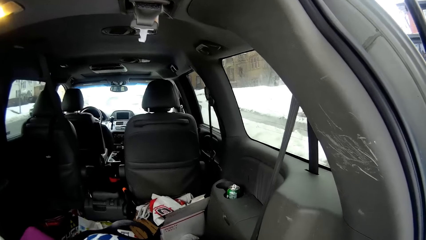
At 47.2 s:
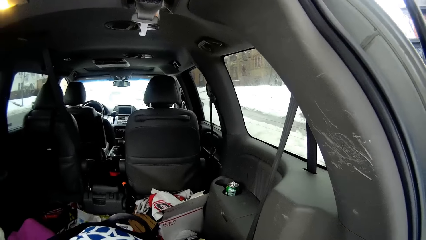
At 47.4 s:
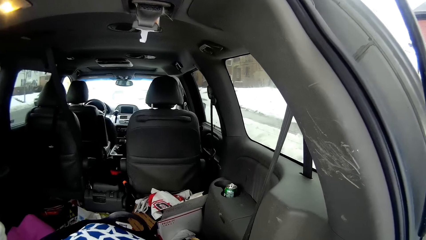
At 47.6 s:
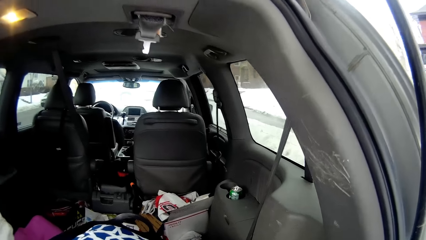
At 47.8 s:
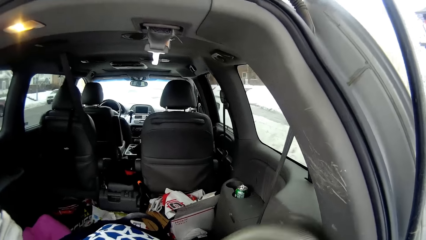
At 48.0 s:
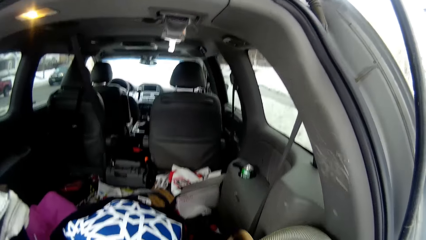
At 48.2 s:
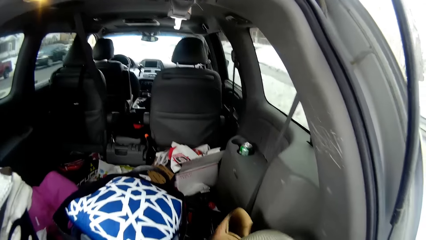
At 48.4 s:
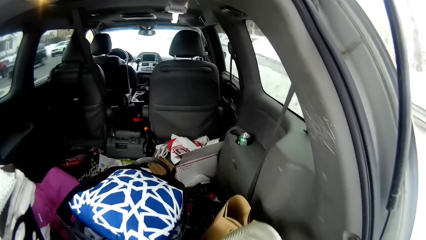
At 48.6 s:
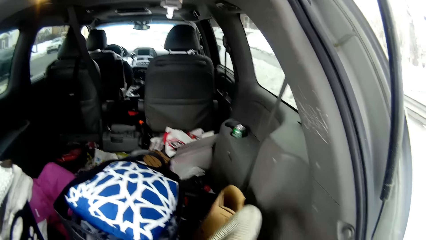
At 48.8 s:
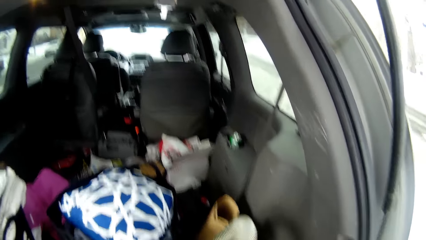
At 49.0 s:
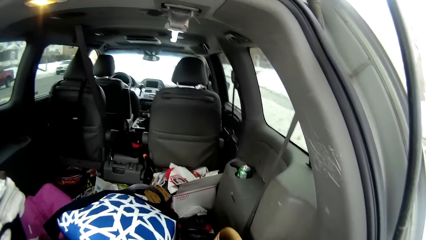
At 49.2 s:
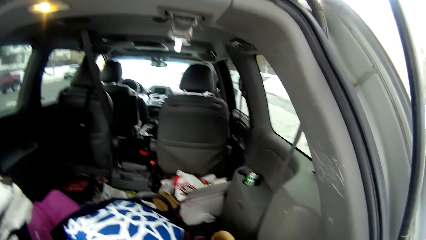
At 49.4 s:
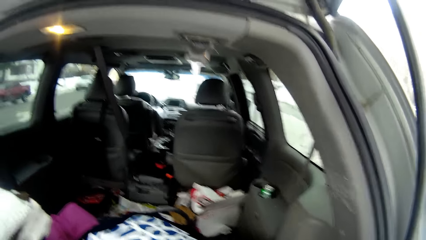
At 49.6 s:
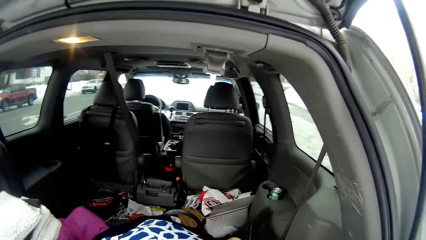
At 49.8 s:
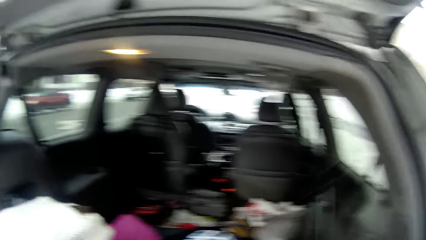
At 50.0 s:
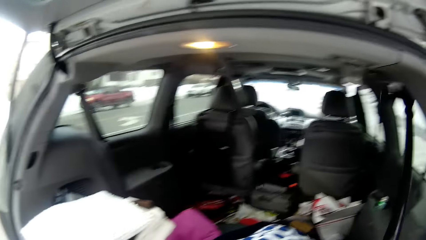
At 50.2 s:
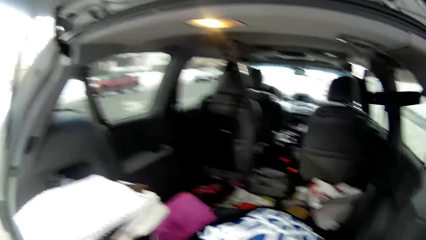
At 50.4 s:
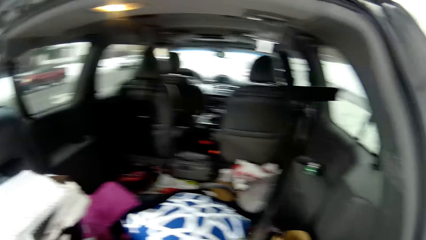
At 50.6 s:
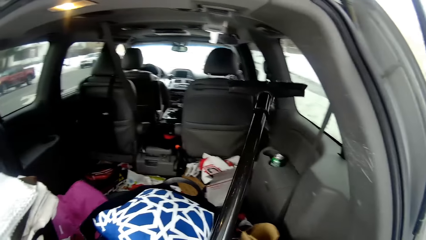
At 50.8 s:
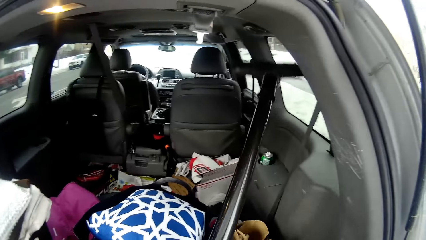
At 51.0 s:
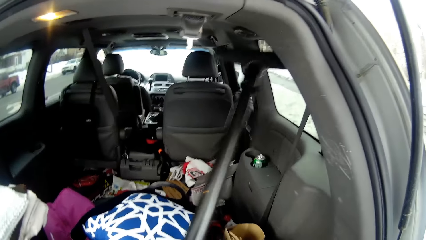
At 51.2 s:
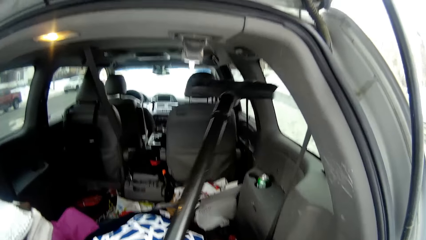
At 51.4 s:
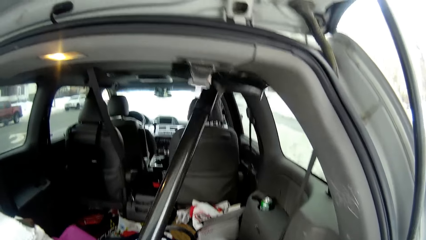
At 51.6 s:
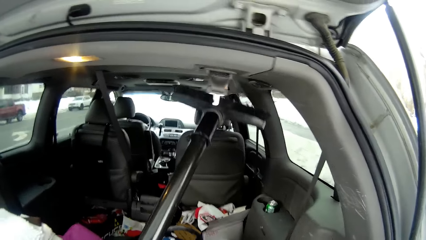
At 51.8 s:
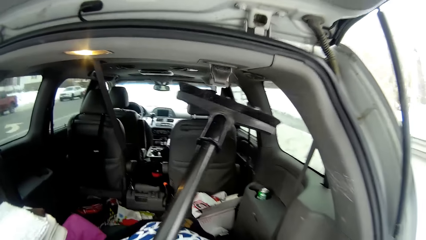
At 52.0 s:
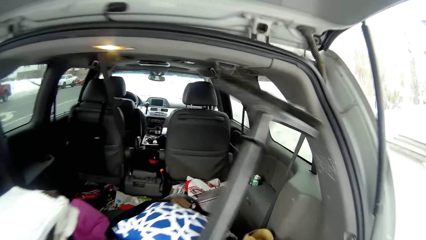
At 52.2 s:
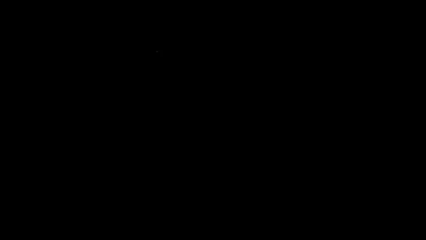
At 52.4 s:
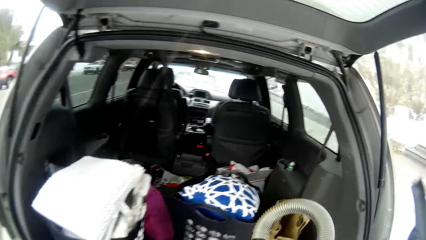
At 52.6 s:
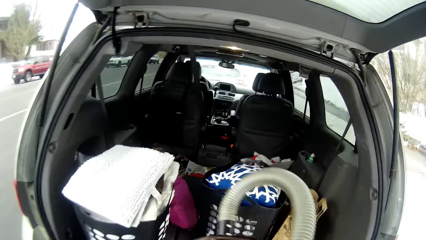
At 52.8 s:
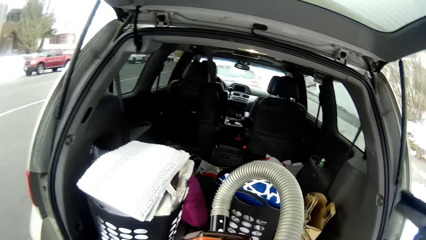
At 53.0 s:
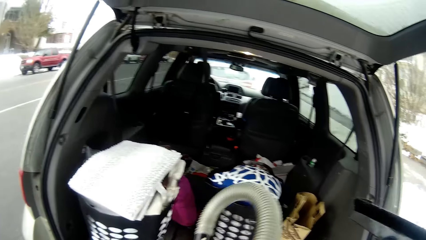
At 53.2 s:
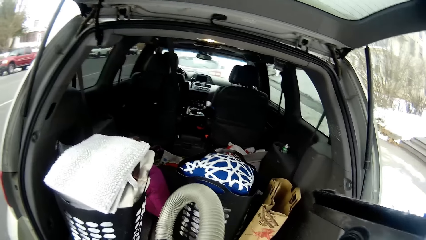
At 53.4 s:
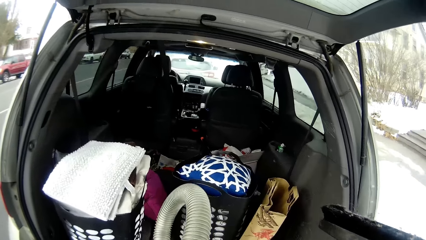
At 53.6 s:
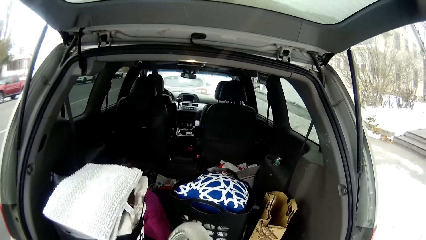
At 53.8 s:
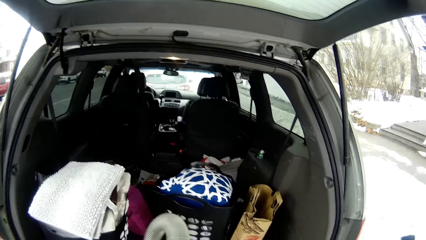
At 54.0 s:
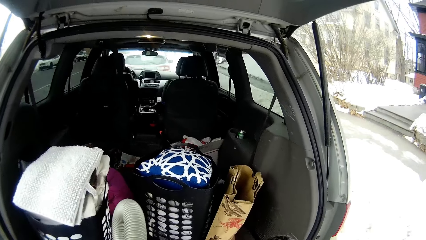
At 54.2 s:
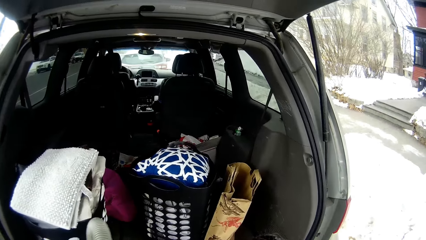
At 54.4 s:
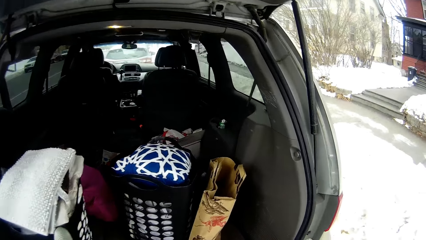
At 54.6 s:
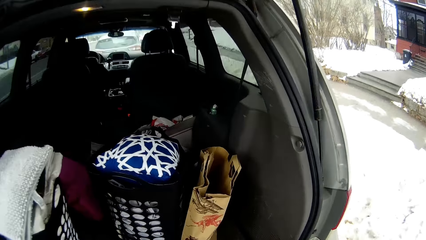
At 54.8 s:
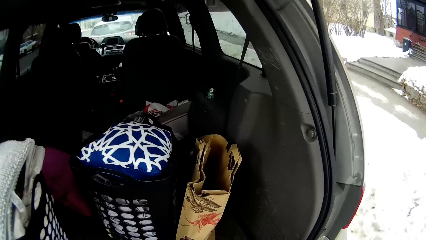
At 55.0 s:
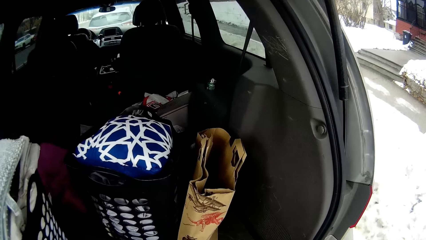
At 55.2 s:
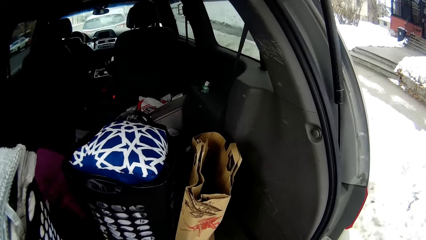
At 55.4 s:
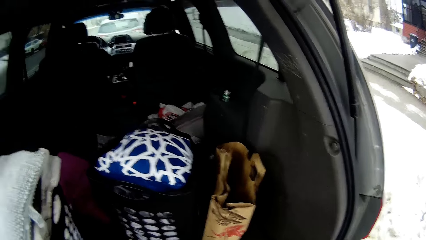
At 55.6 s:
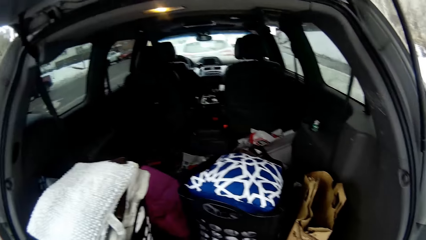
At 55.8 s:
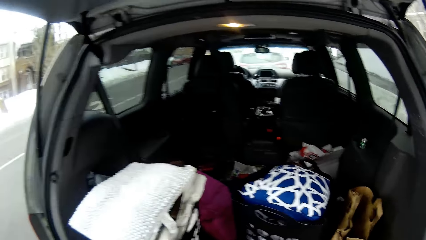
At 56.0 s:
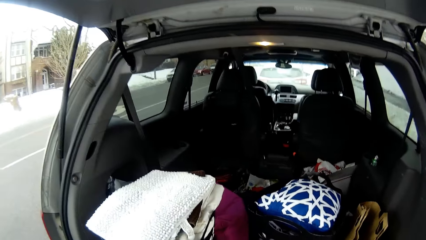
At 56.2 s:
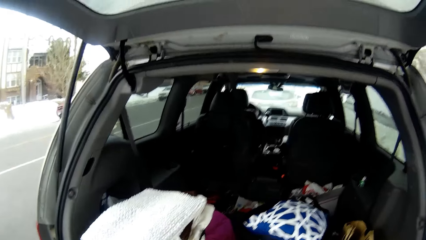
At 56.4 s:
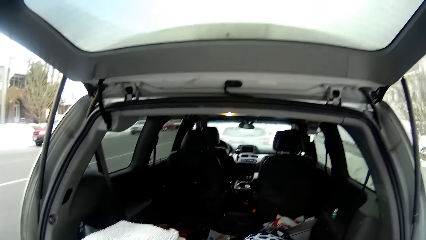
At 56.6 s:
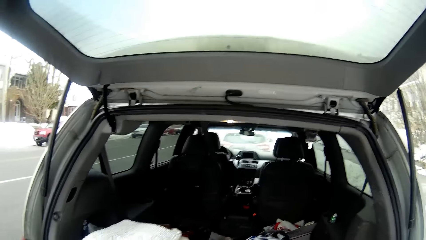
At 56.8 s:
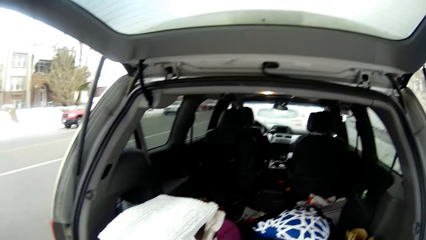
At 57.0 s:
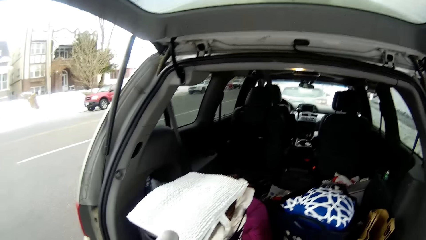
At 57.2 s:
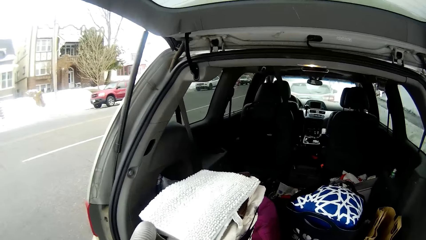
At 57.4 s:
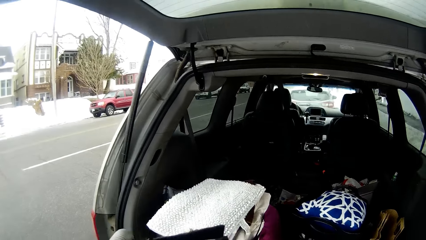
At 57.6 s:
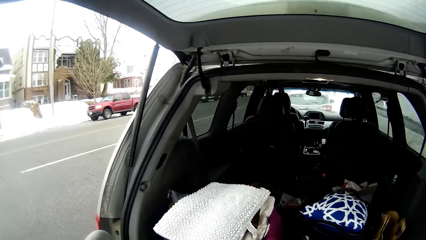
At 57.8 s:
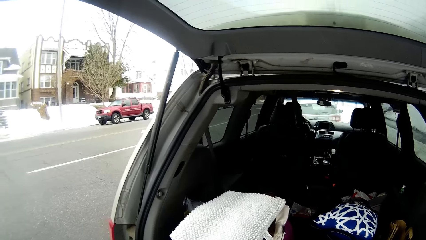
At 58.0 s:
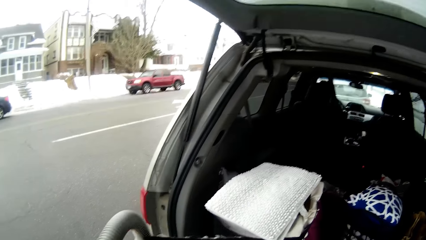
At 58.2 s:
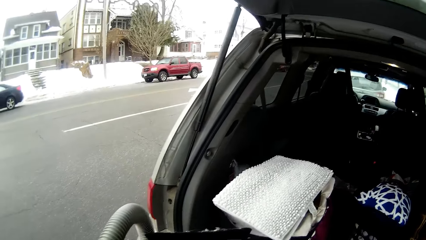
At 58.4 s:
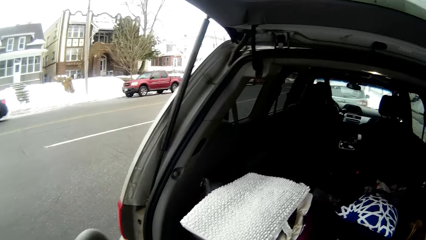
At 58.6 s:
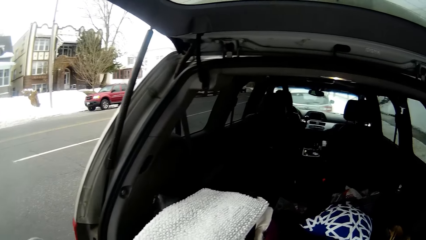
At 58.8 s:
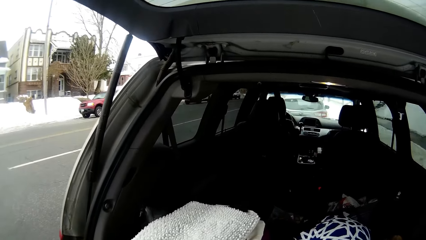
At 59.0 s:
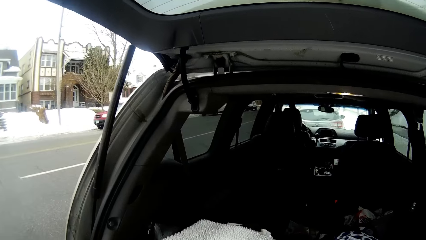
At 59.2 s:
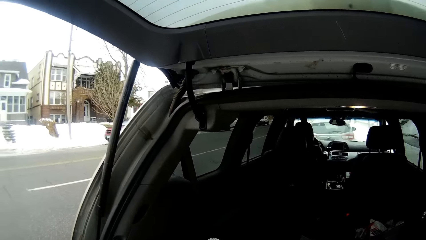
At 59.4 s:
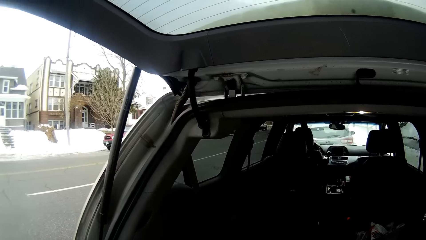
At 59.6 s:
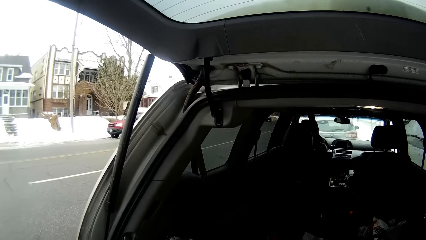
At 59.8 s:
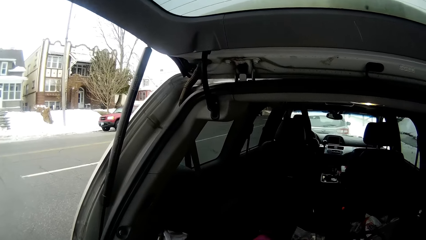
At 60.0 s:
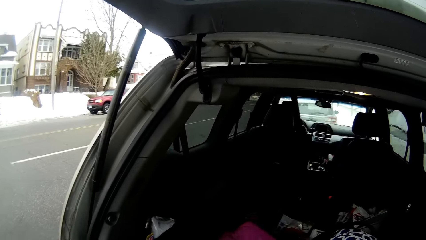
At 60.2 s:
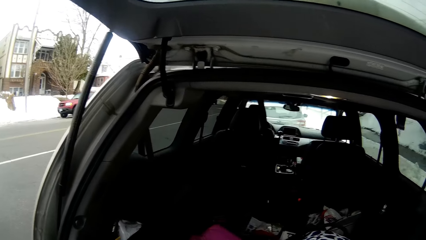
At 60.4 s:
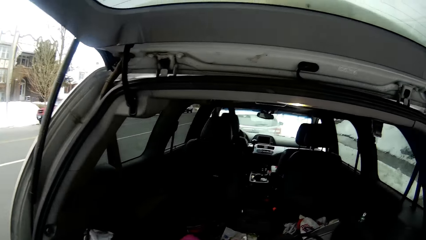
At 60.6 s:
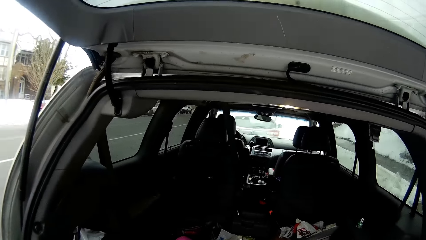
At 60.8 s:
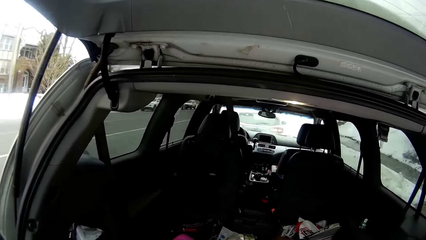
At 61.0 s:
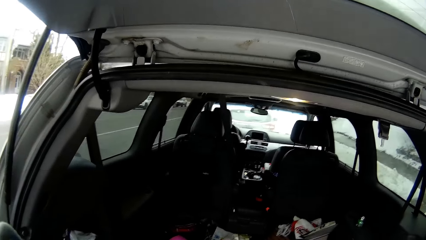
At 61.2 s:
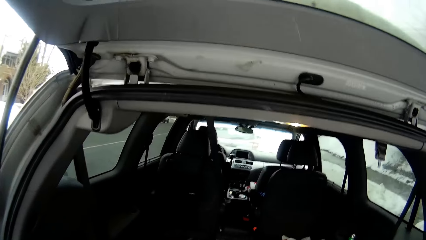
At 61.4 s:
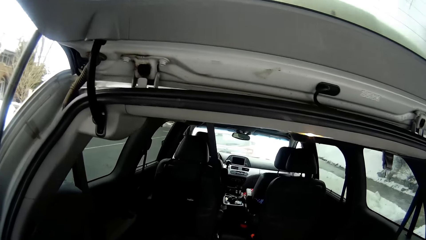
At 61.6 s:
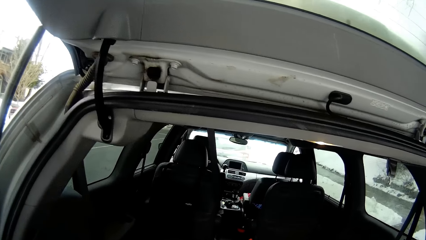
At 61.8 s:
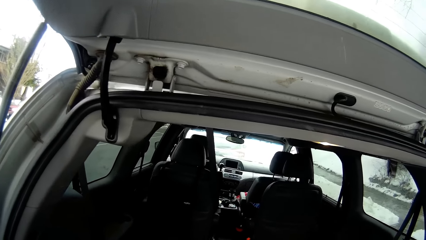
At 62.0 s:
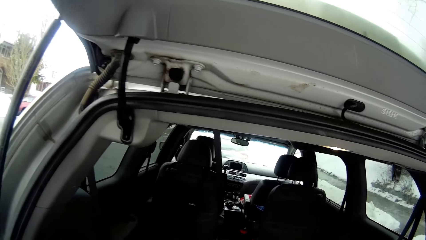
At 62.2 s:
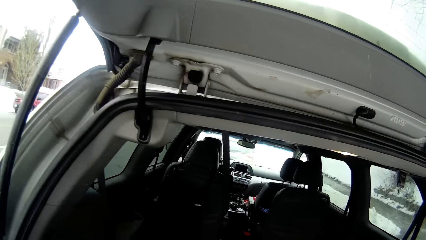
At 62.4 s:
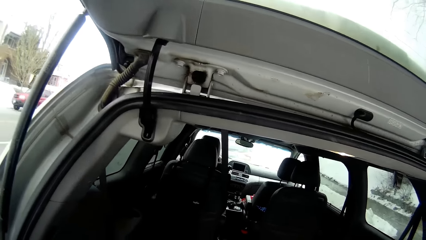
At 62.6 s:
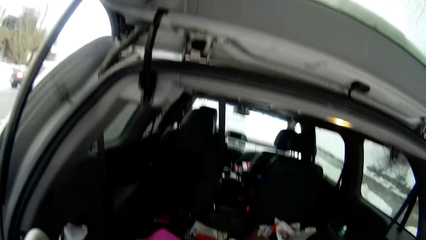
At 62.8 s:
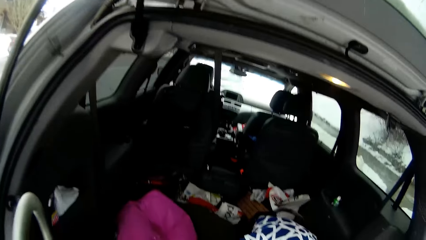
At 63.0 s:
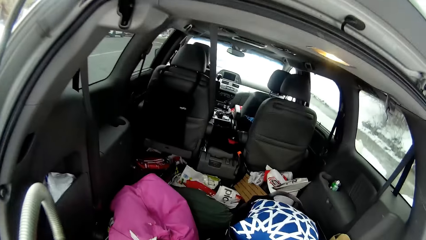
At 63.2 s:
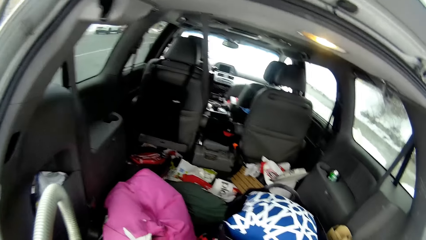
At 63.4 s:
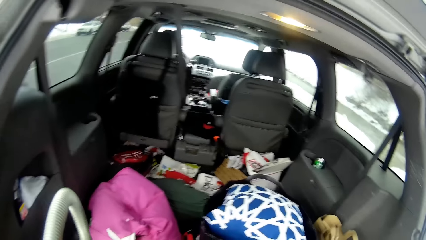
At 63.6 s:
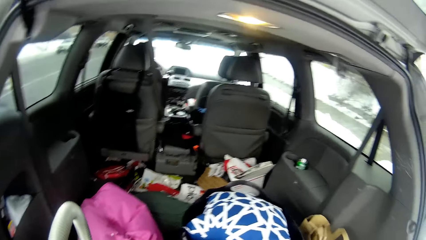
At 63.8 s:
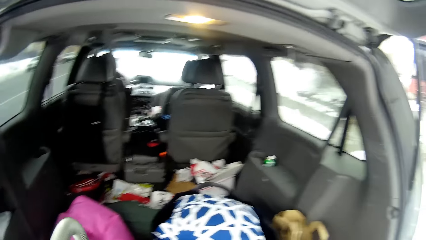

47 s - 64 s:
The camera wearer adjusts a vacuum cleaner. They pick the vacuum cleaner. They view around in the boot.
